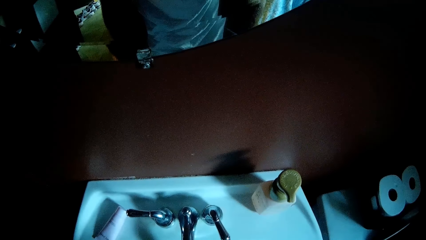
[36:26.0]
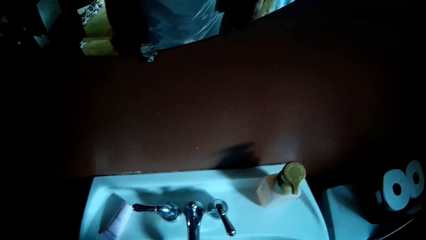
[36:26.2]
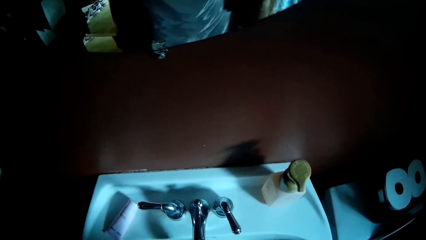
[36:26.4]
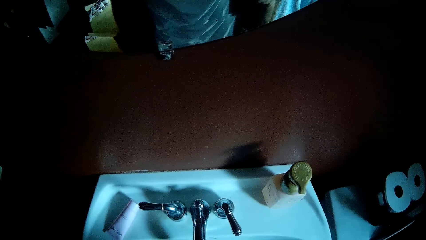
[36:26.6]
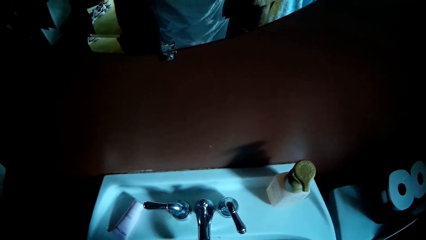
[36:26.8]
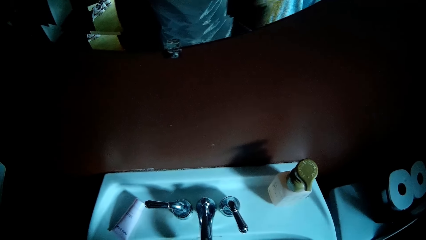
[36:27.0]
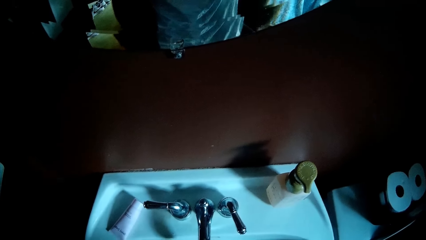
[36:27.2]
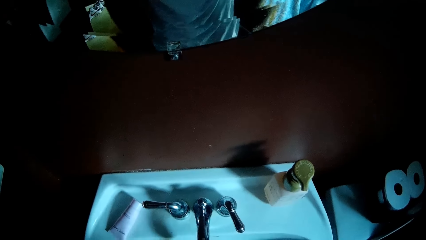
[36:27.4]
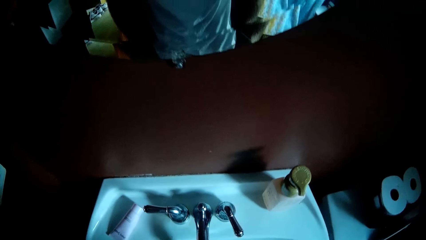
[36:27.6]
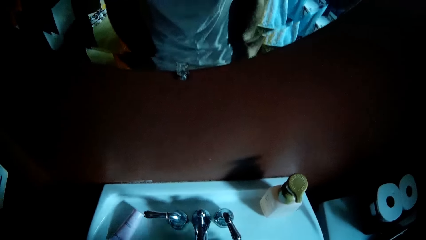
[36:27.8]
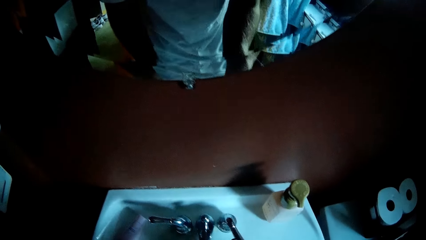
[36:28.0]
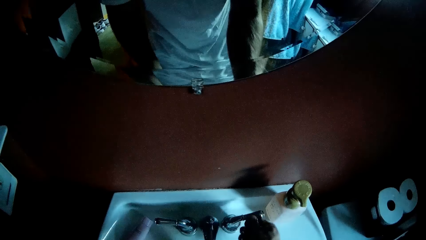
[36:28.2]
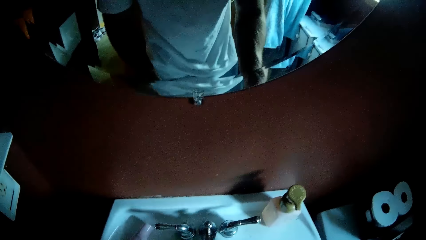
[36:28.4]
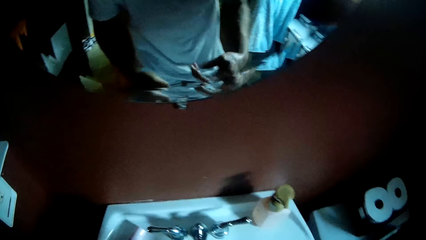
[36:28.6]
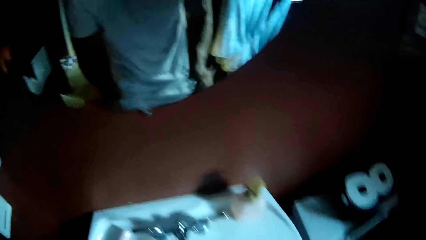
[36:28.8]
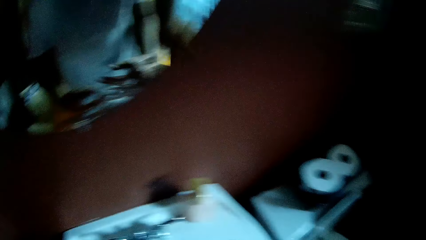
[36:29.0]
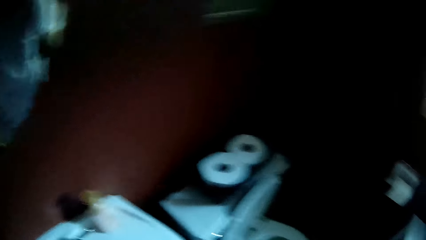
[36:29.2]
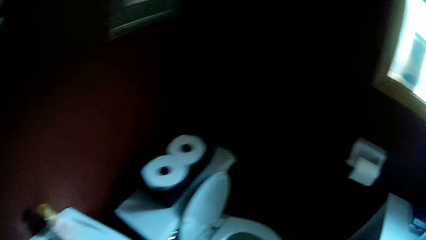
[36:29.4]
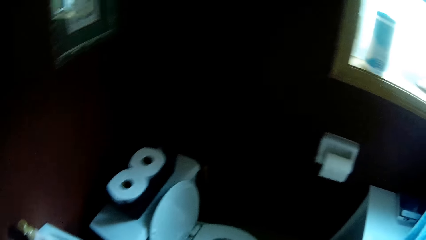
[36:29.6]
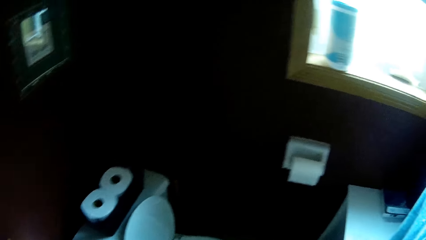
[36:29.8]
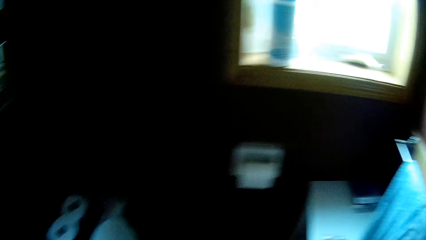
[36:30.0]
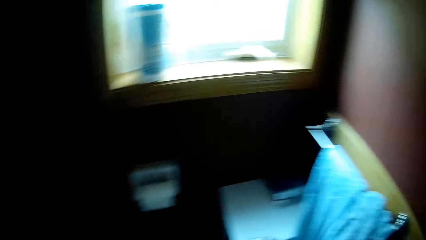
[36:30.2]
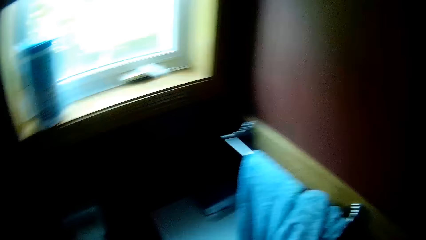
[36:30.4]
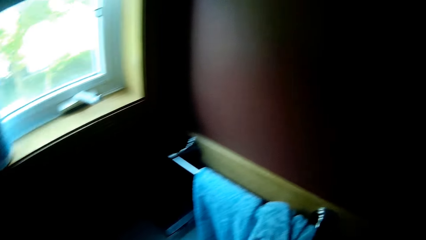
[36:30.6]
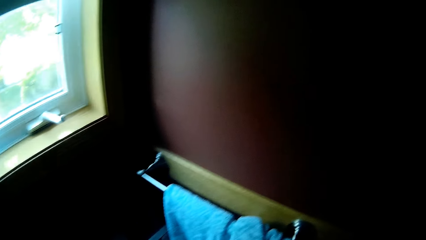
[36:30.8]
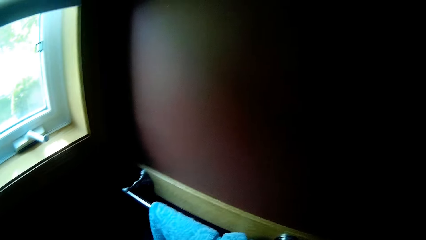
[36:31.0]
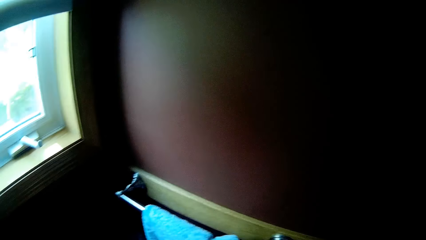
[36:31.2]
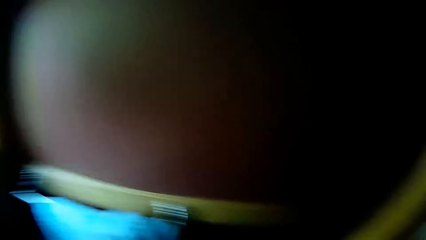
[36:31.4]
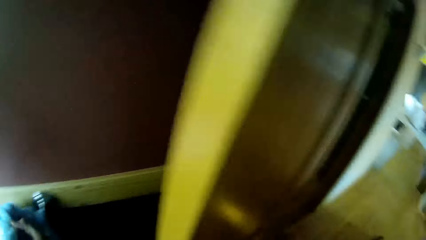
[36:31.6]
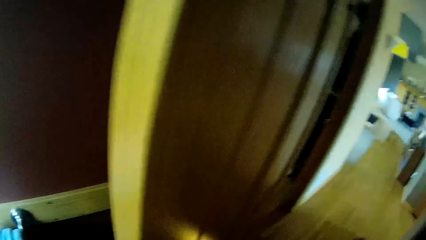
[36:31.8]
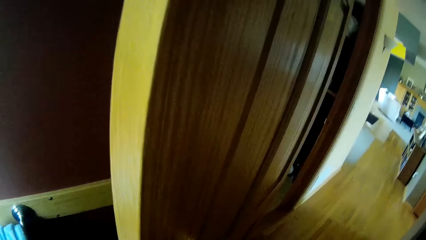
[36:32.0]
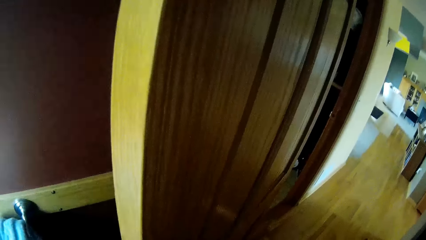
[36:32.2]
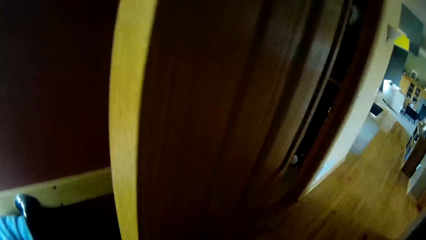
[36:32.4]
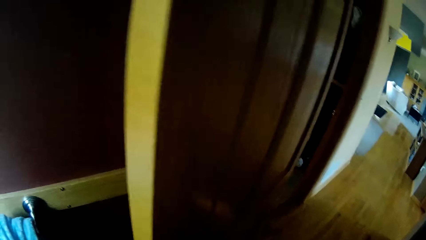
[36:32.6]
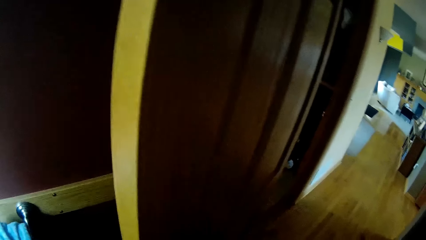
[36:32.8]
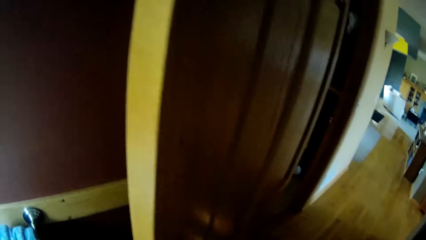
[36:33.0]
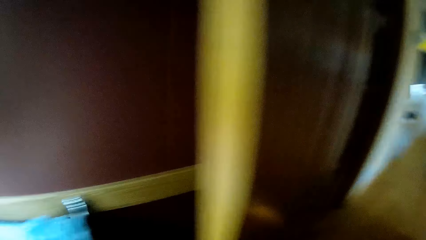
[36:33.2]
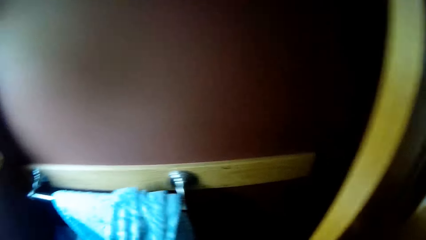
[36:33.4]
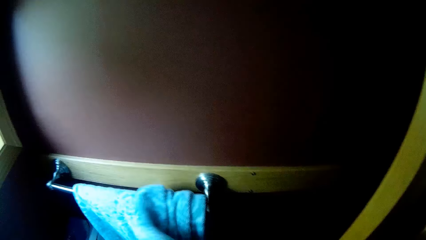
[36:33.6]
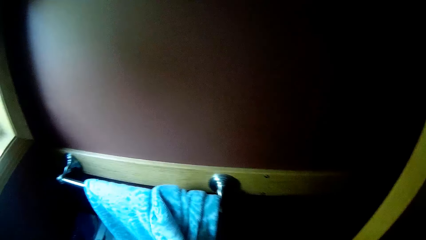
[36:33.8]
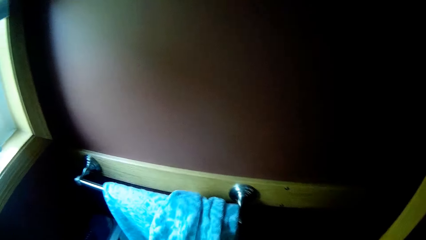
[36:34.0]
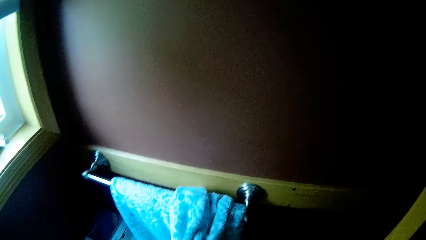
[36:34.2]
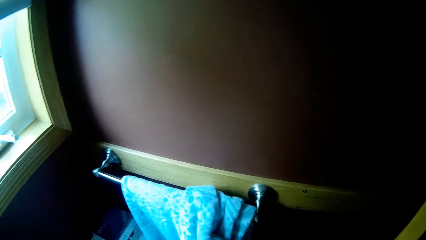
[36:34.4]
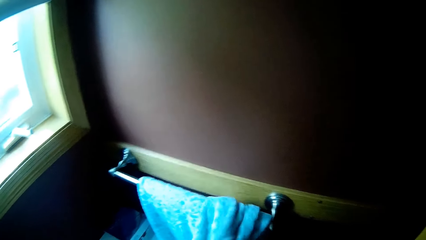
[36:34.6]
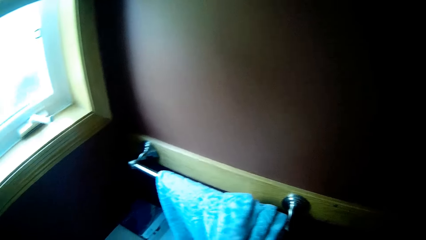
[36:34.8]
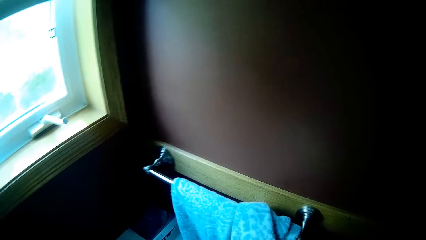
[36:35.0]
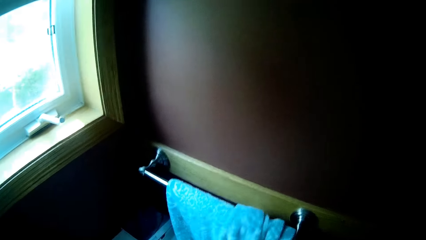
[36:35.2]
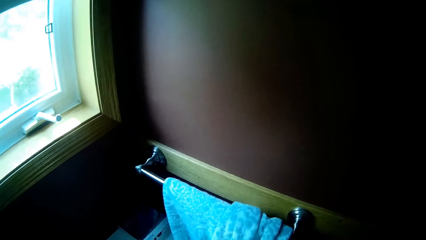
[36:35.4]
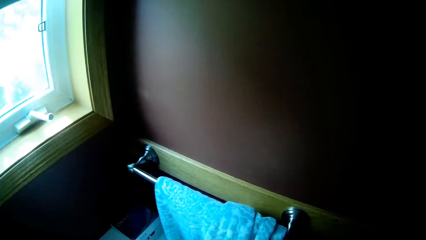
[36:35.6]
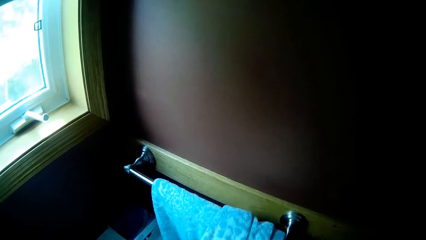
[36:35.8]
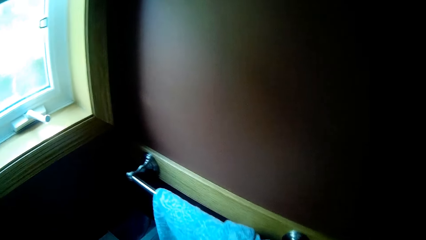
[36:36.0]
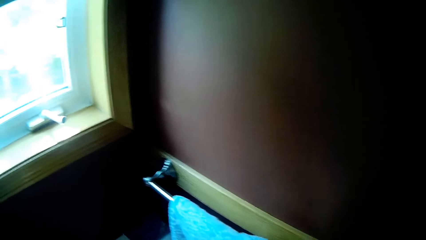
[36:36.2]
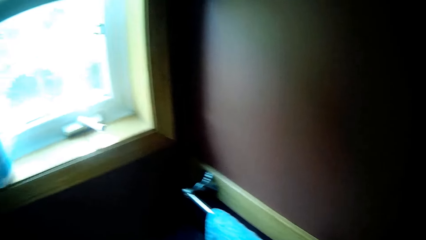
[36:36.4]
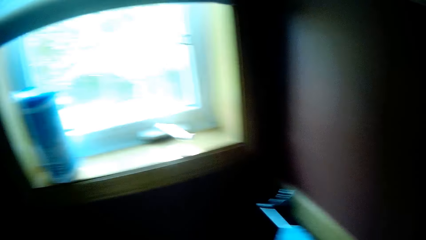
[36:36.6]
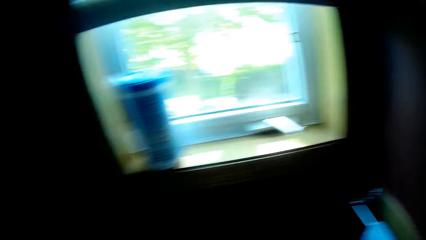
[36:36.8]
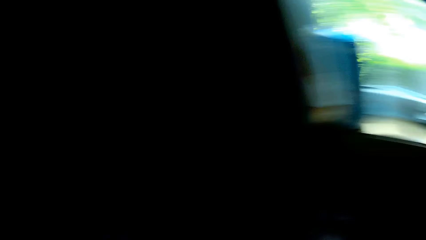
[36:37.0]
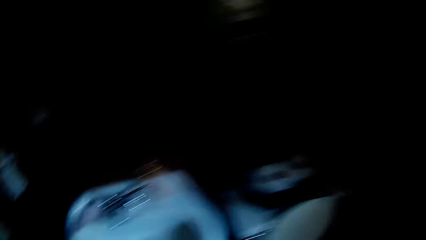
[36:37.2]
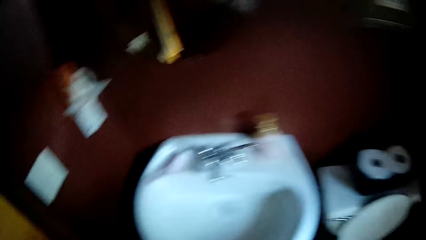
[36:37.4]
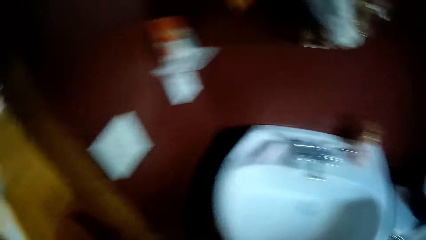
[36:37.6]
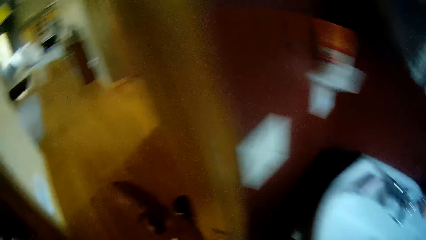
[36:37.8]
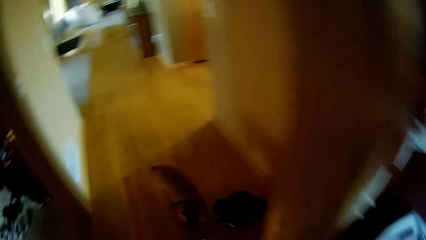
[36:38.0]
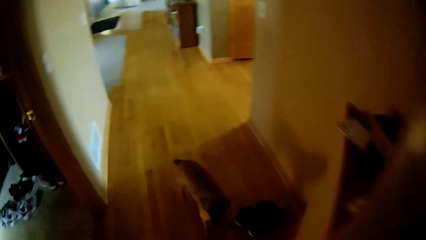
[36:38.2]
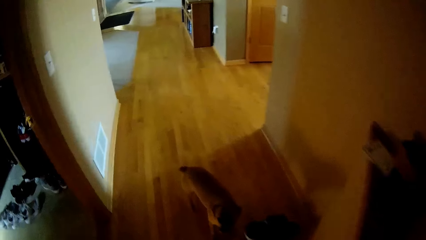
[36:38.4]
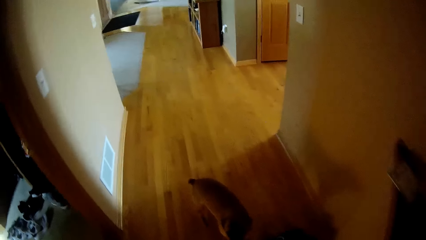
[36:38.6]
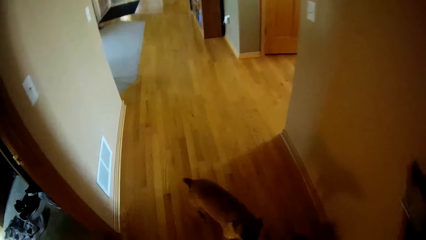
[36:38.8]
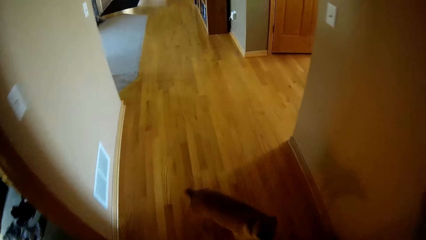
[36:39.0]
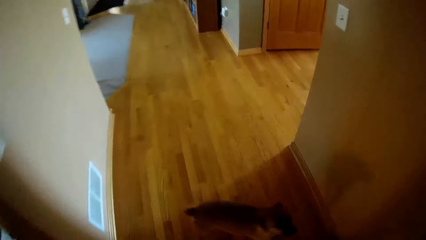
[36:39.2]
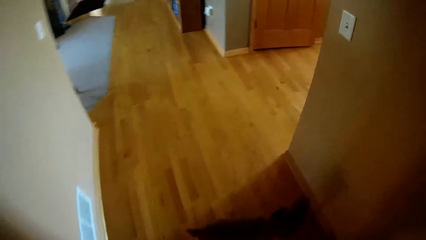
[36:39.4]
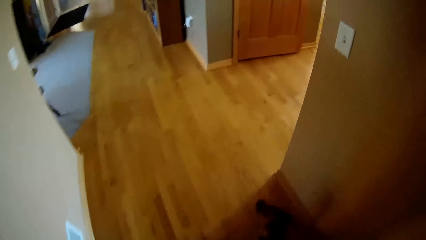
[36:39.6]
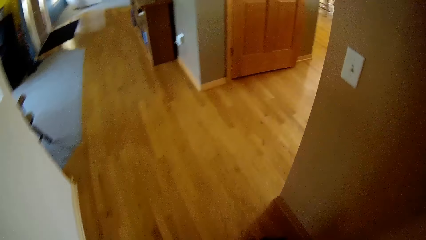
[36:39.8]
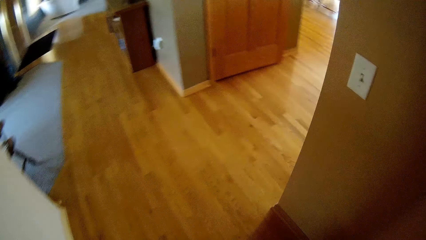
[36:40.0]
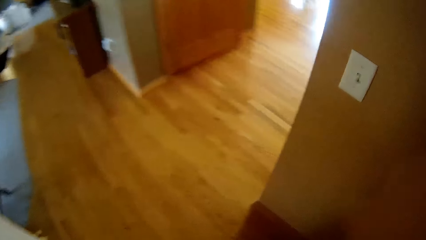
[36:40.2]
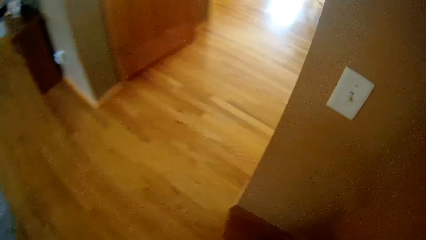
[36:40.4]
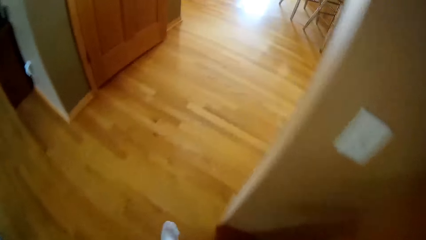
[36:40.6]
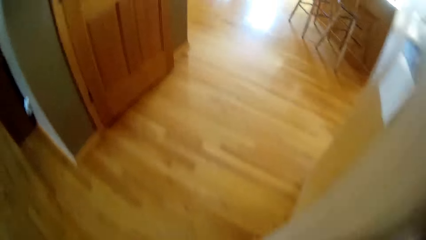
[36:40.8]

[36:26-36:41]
The camera wearer closes the tap. He shakes both hands, walks around, and wipes both hands with a towel. He looks around. He wipes both hands with the towel. He walks around. He turns around. He walks out of the washroom. He walks around the room.
